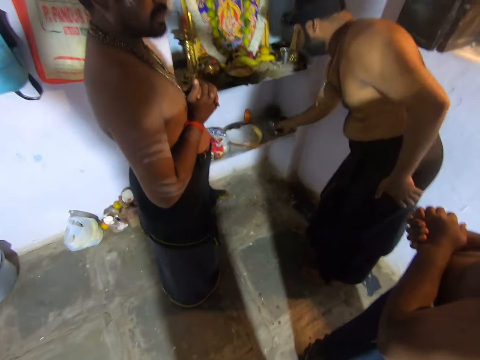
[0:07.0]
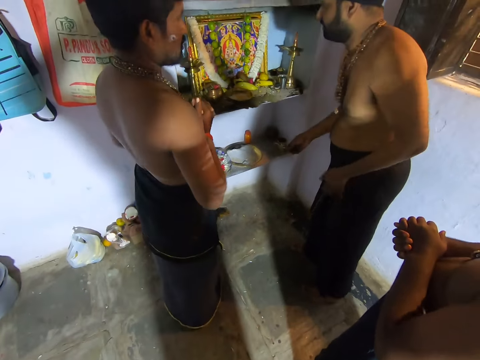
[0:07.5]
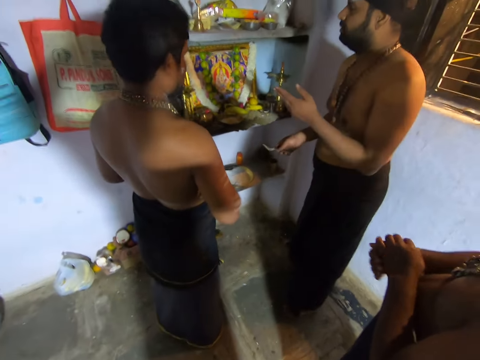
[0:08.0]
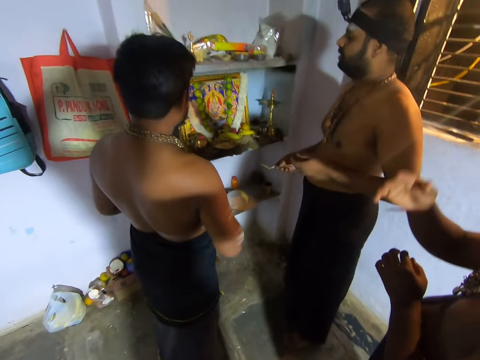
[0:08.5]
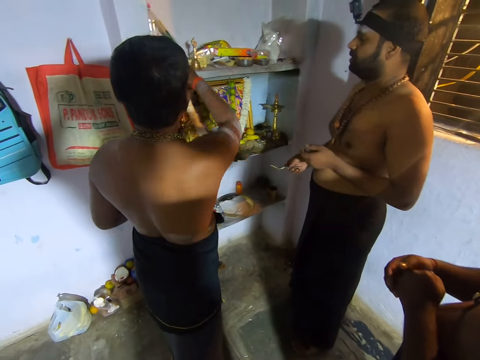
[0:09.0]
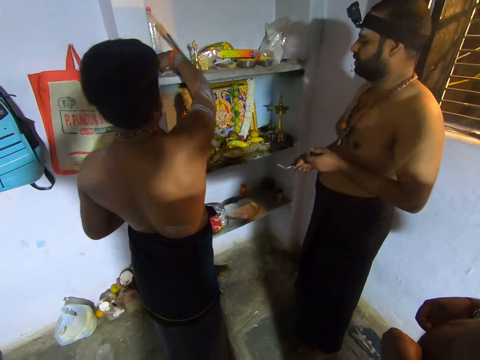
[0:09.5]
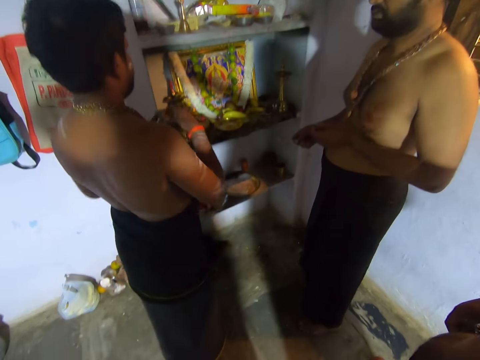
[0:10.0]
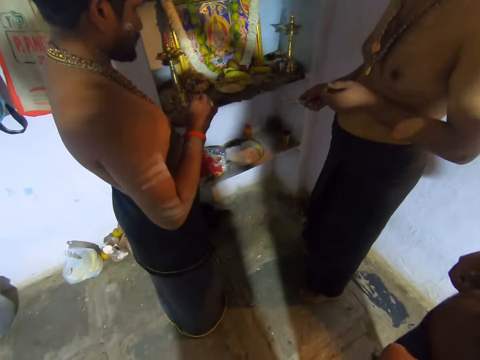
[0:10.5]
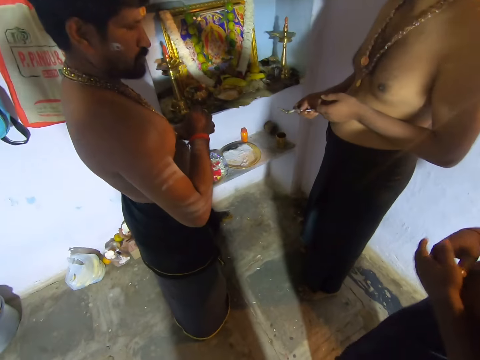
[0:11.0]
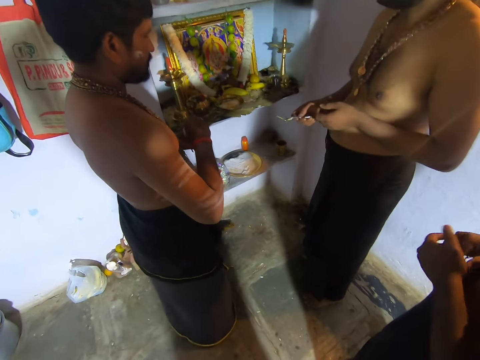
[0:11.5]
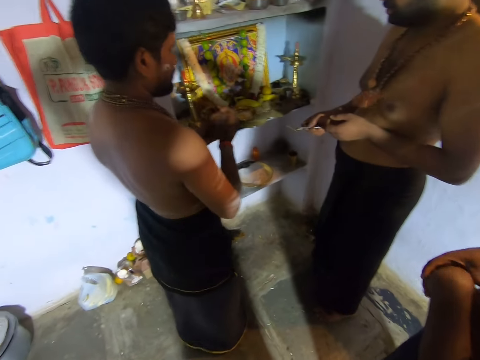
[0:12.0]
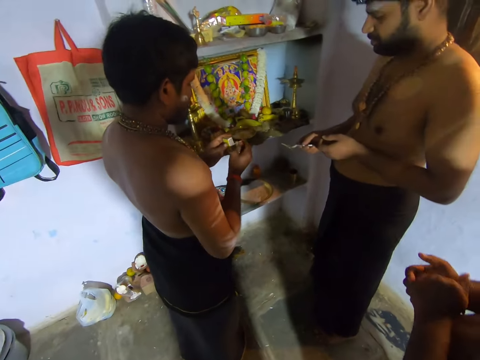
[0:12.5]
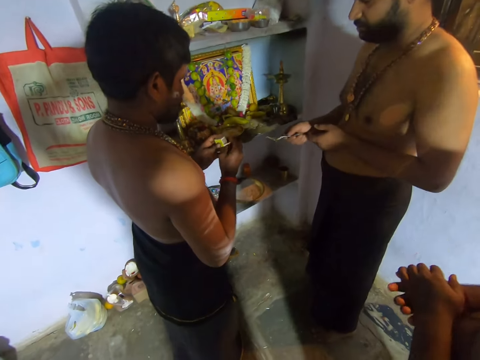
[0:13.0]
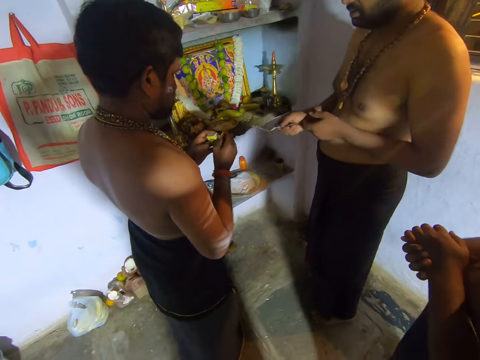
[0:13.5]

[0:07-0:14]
A person picks up a match box.

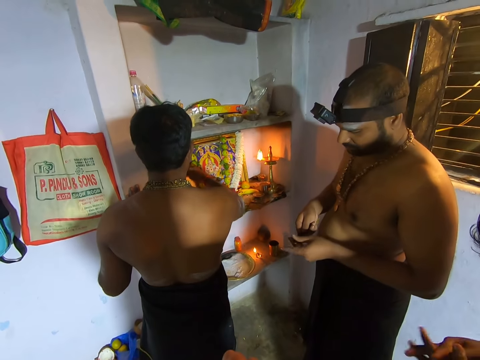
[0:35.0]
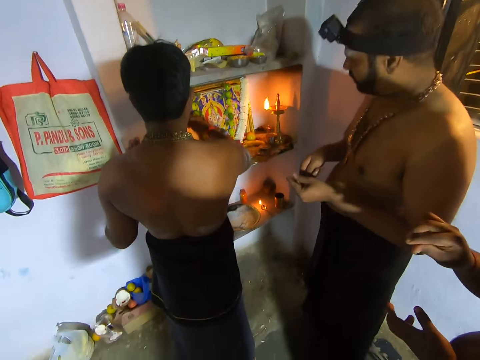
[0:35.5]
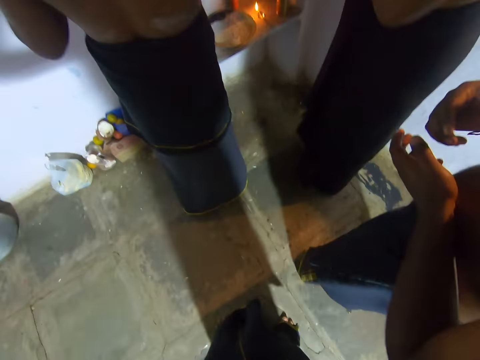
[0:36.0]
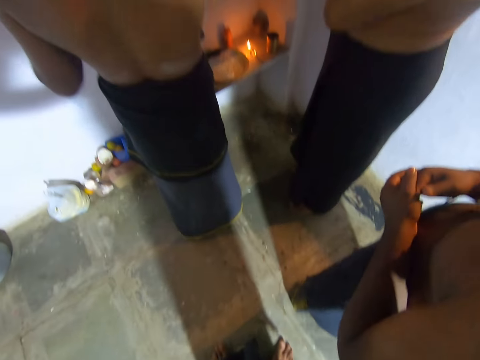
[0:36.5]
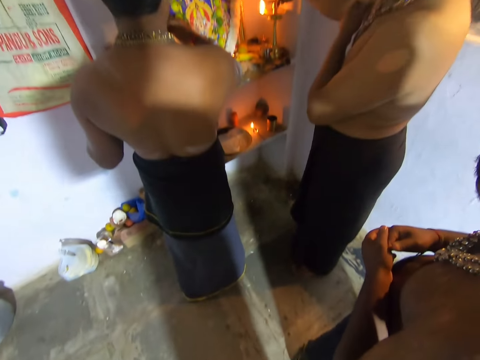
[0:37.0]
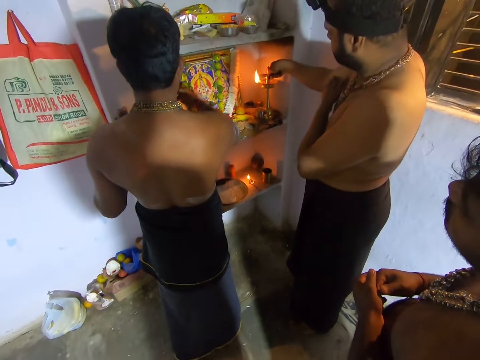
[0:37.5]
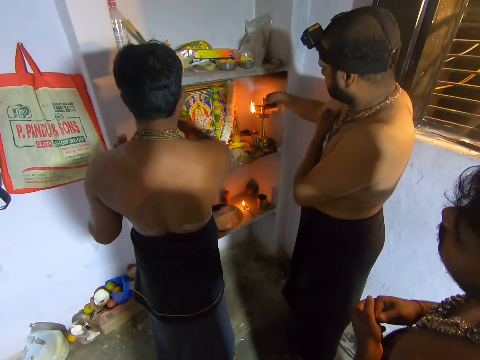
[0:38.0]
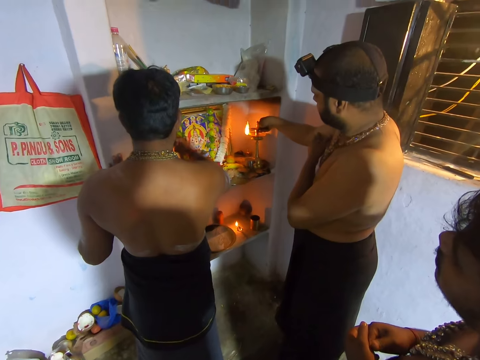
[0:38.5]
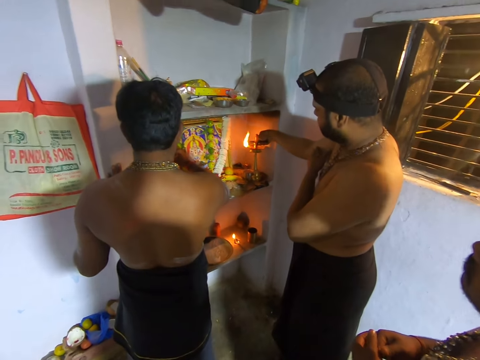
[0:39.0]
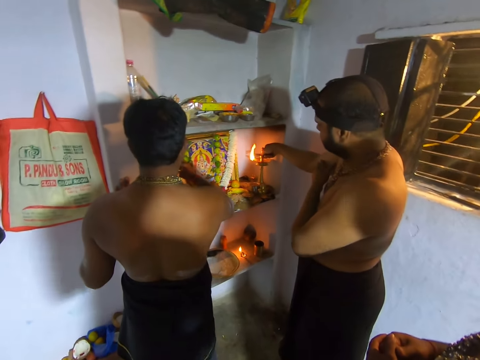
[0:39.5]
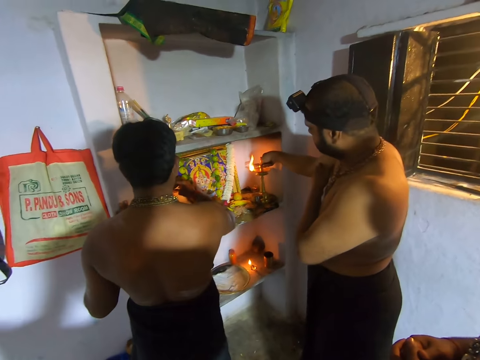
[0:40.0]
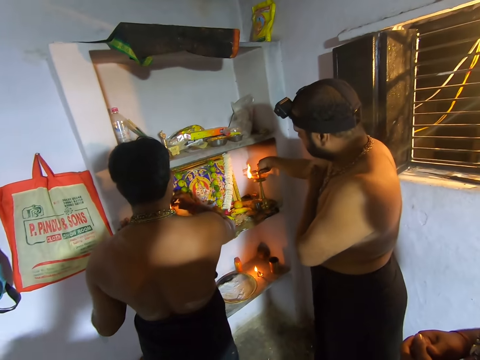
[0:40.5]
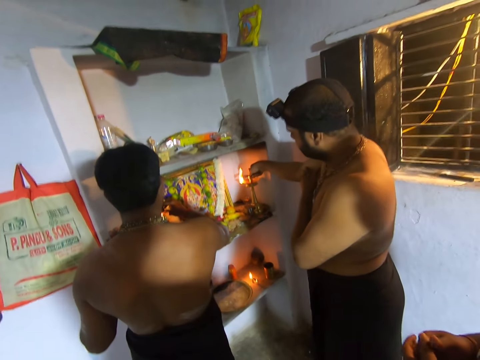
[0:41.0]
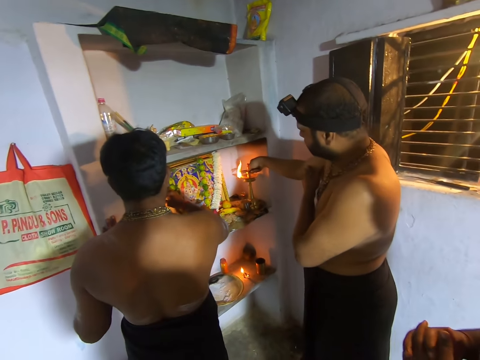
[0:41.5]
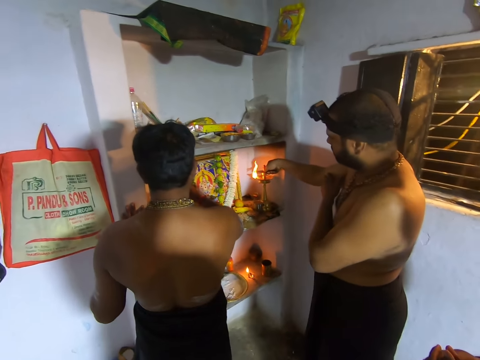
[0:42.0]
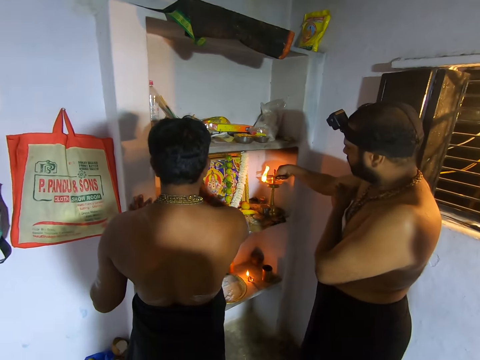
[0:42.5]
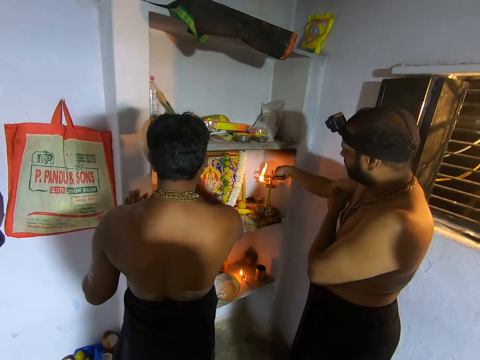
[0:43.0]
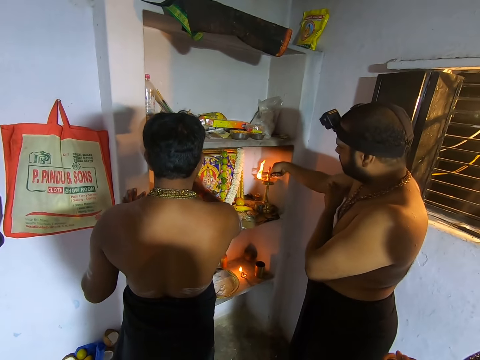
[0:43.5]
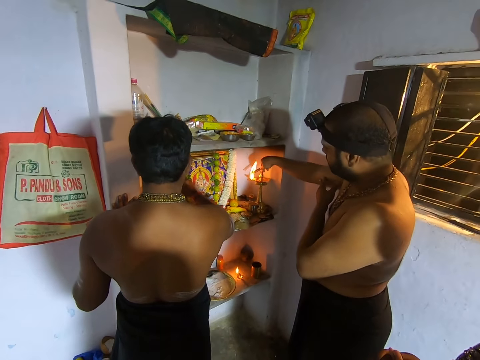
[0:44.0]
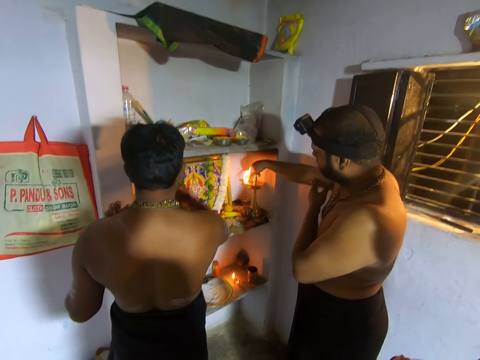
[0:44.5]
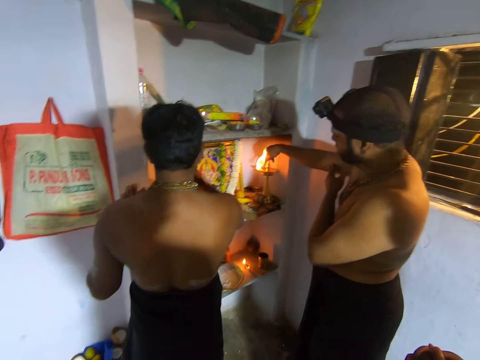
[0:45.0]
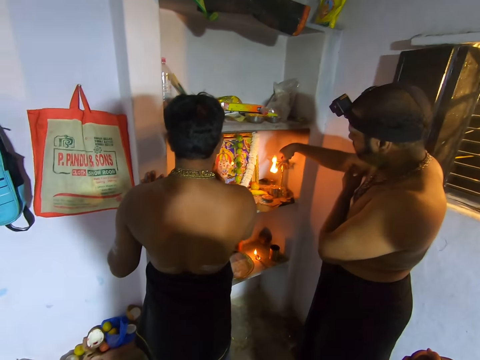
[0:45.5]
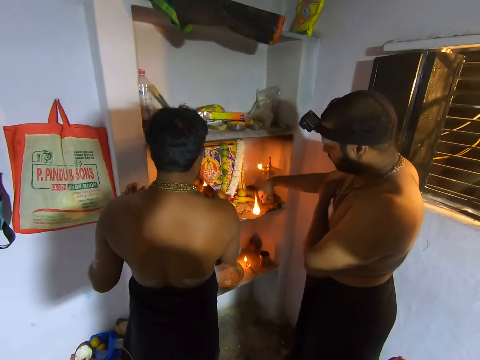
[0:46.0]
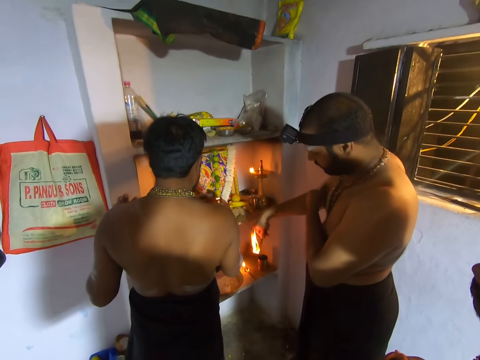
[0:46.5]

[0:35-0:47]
The camera wearer looks at the ground. A person lights incense sticks. The camera wearer converses with a man and another man. The first man lights the candles.

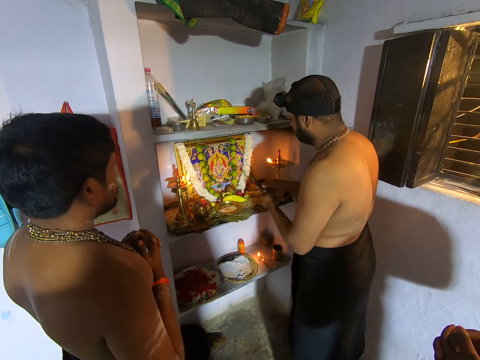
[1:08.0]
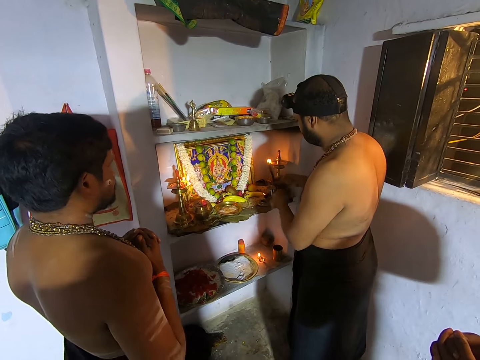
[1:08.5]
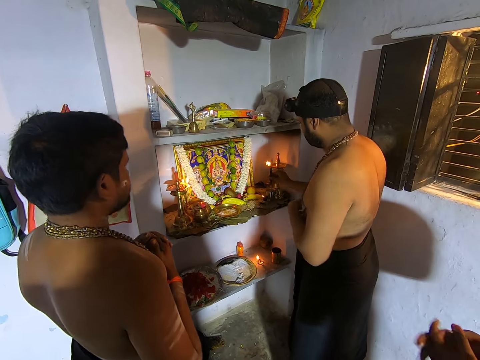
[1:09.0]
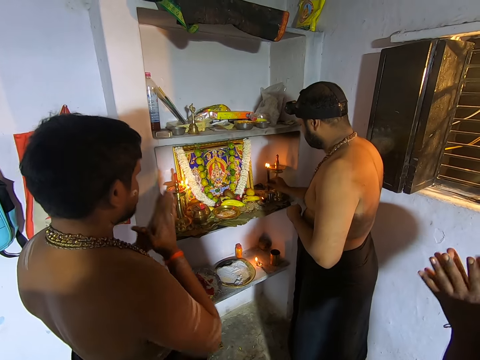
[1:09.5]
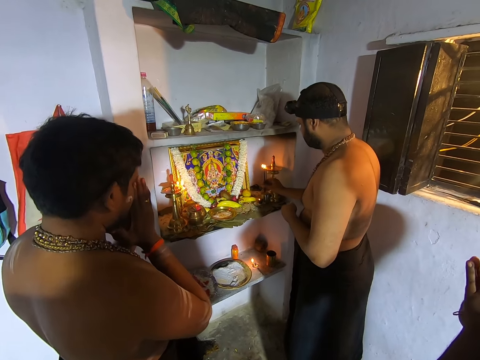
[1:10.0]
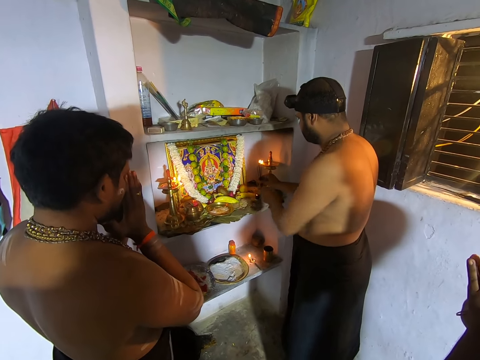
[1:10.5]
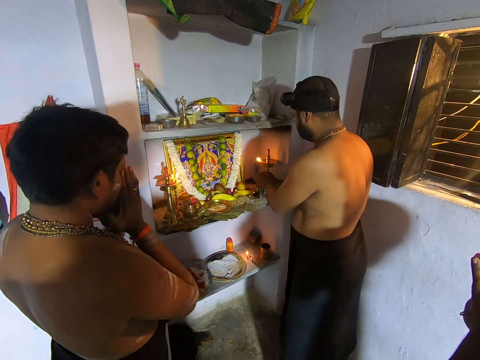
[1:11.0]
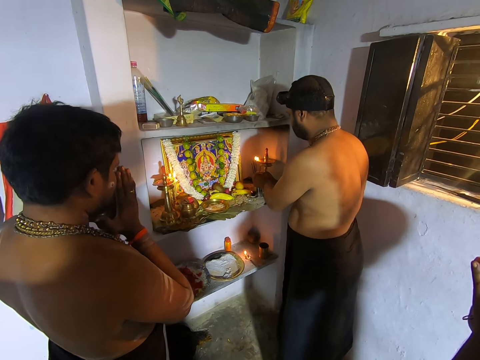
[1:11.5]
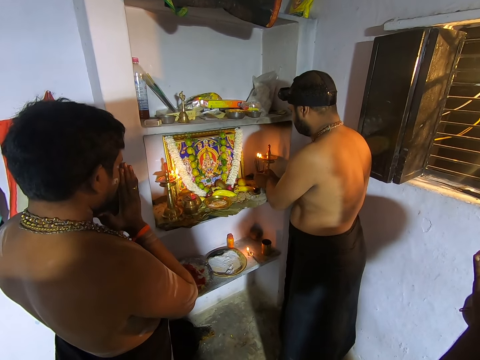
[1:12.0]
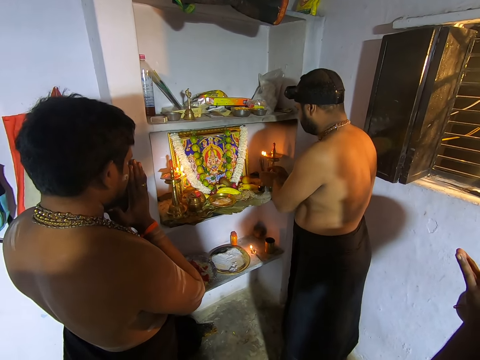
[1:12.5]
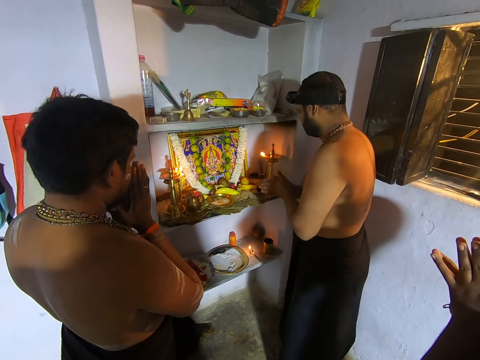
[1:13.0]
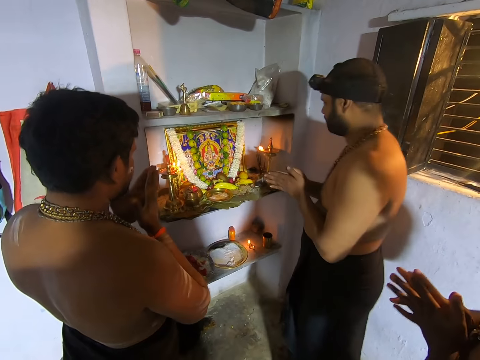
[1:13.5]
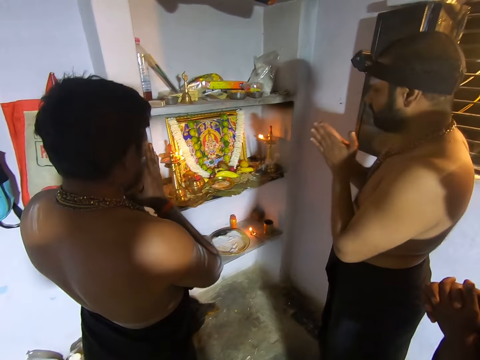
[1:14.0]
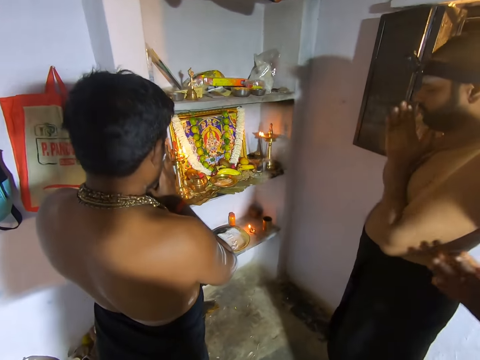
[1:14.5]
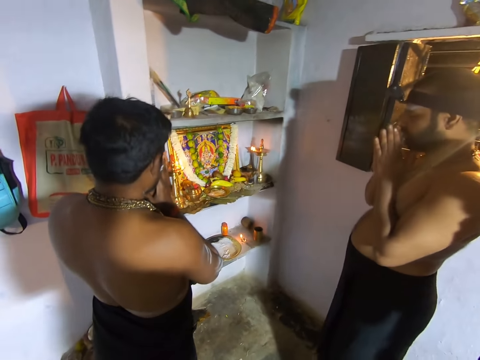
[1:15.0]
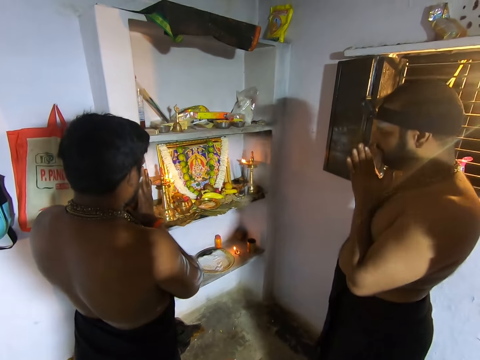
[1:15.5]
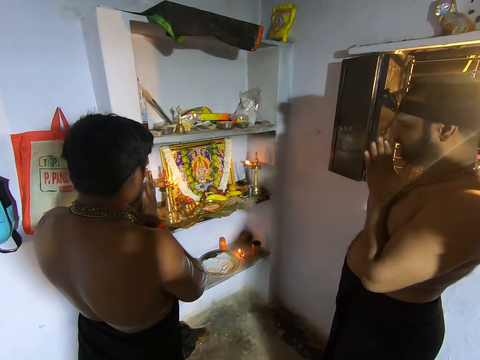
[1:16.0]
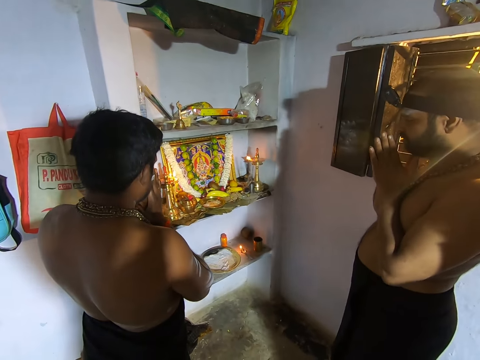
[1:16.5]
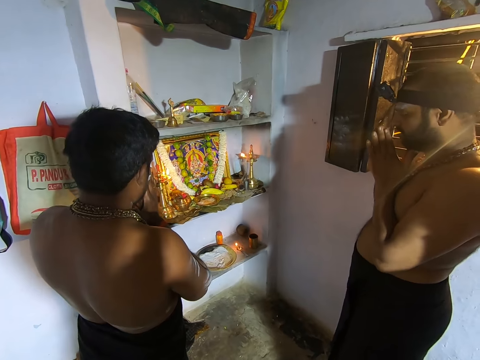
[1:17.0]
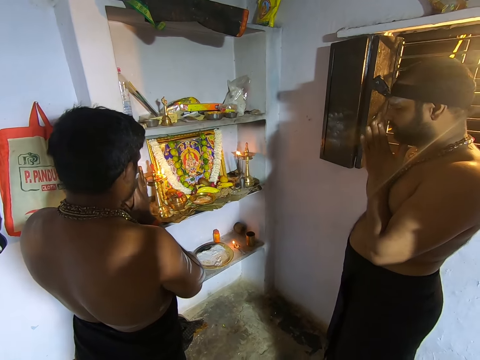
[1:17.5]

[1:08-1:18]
The camera wearer converses with a man and another man. A person places incense sticks on the altar. The person and another person hold palms together. The other person leads a prayer. The camera wearer prays with the first man, the other man and a third man. The first person holds palms together.
